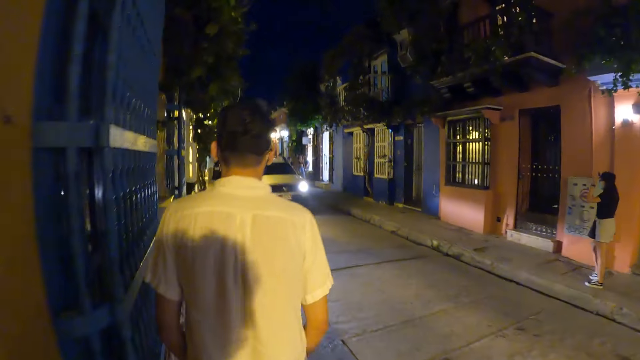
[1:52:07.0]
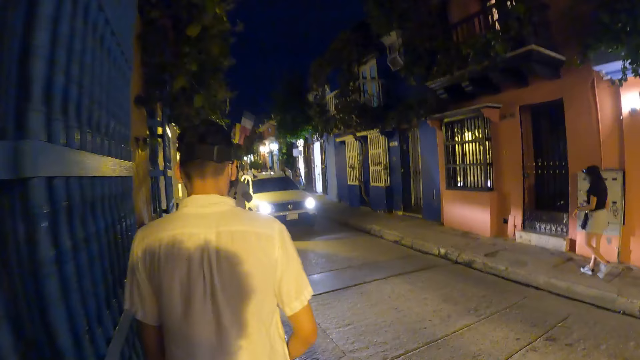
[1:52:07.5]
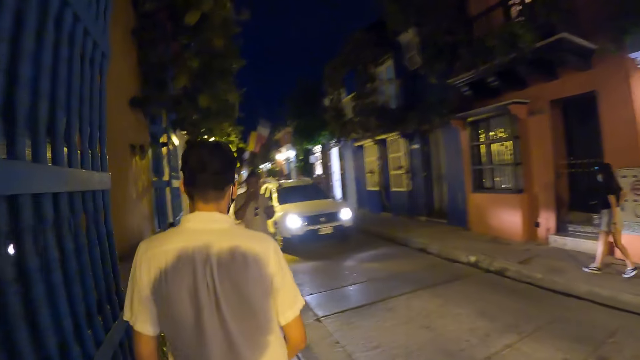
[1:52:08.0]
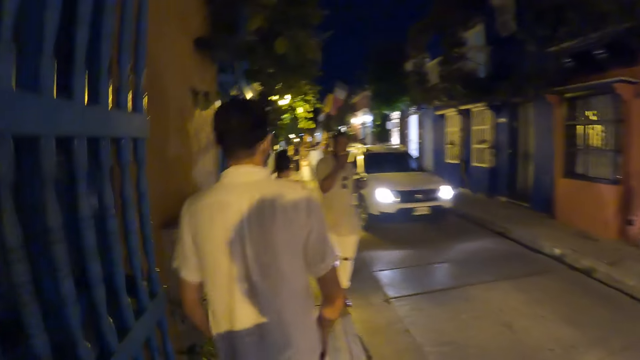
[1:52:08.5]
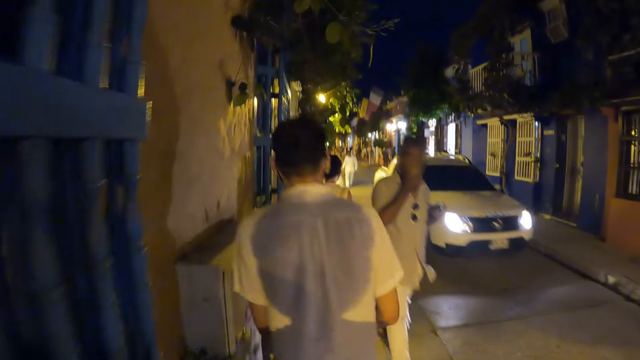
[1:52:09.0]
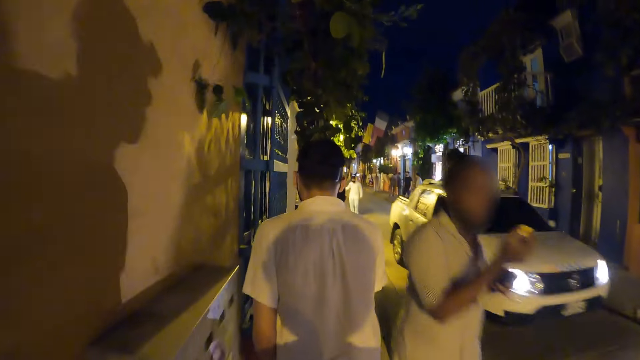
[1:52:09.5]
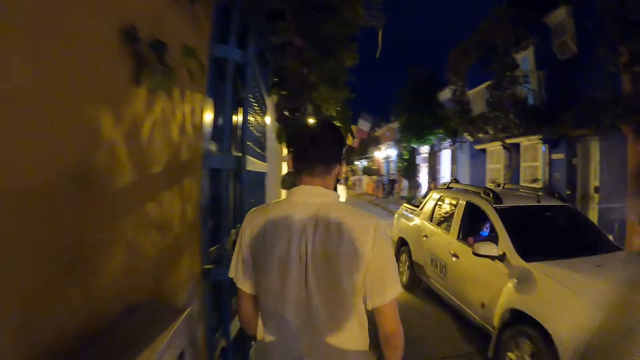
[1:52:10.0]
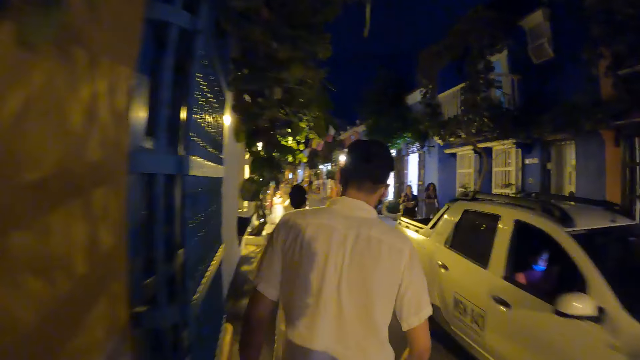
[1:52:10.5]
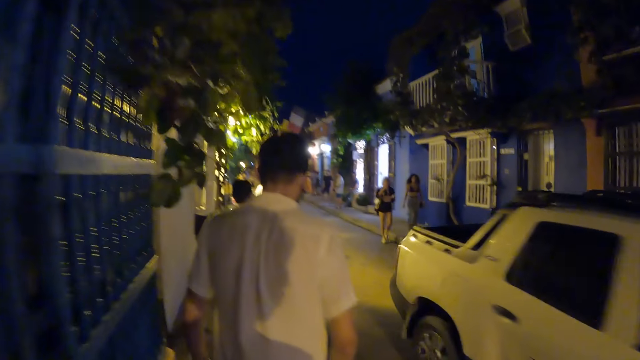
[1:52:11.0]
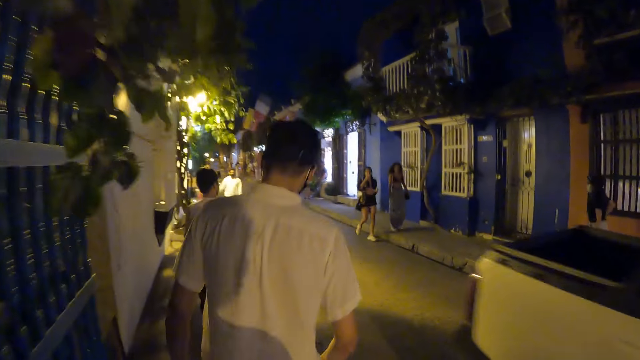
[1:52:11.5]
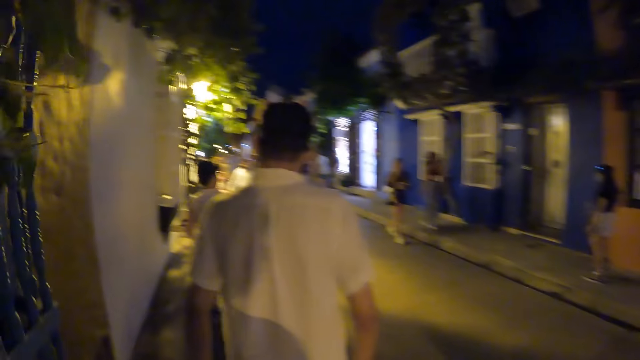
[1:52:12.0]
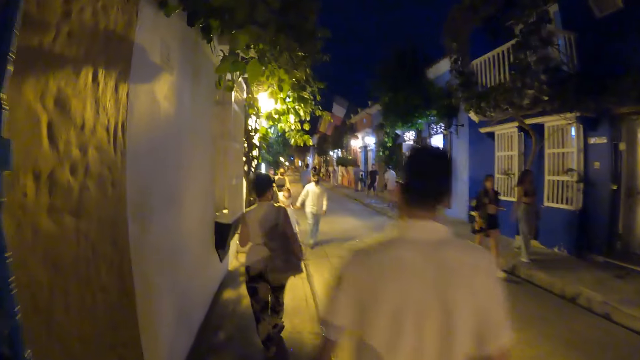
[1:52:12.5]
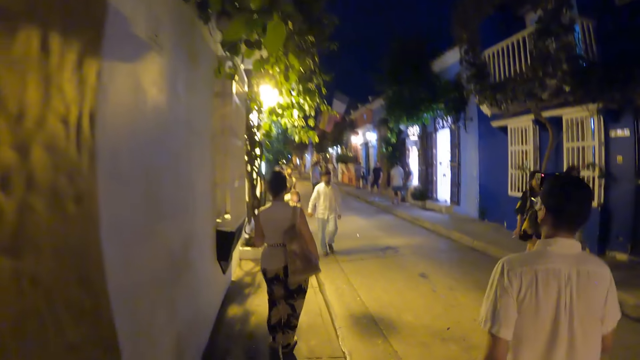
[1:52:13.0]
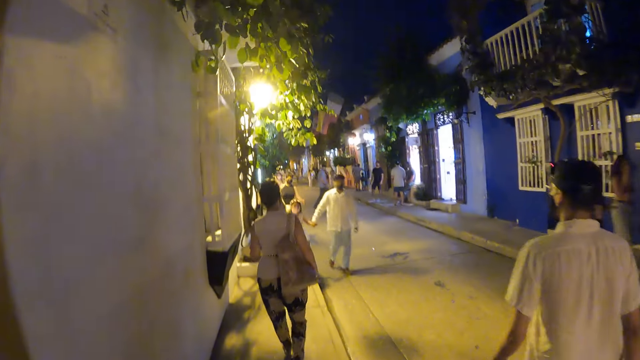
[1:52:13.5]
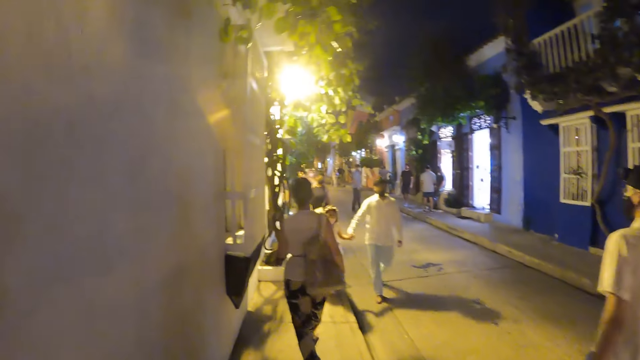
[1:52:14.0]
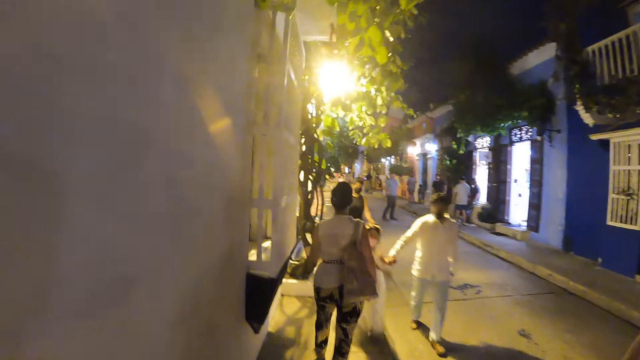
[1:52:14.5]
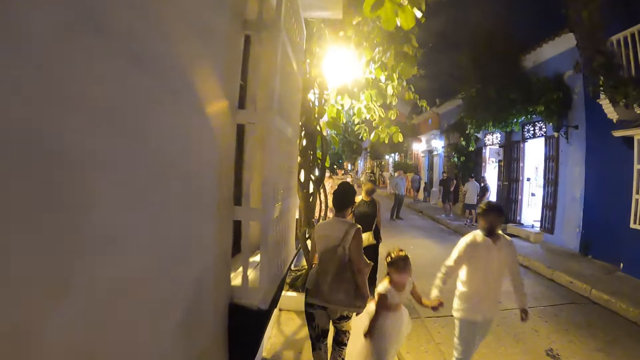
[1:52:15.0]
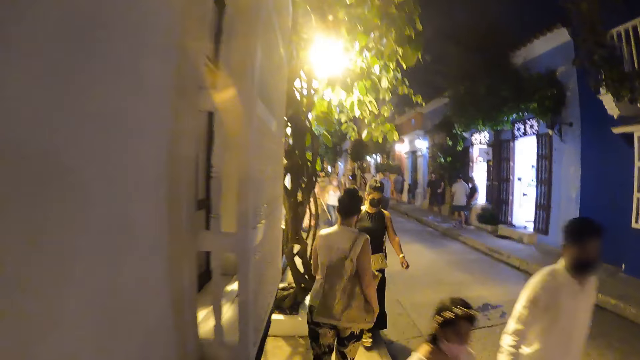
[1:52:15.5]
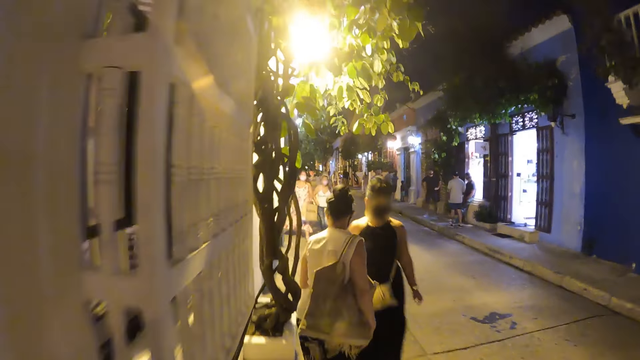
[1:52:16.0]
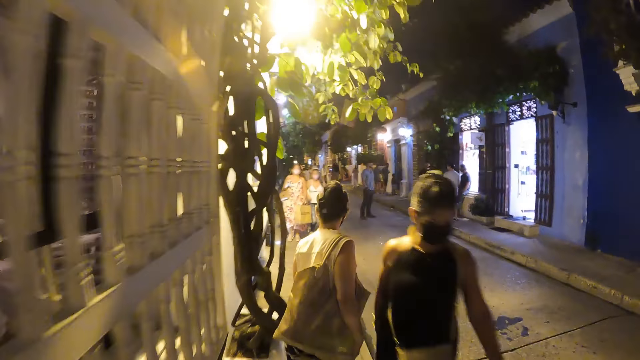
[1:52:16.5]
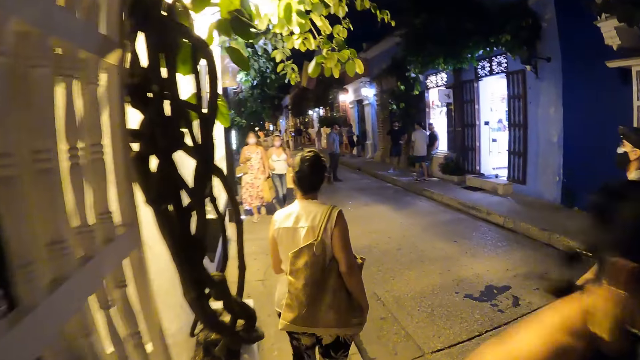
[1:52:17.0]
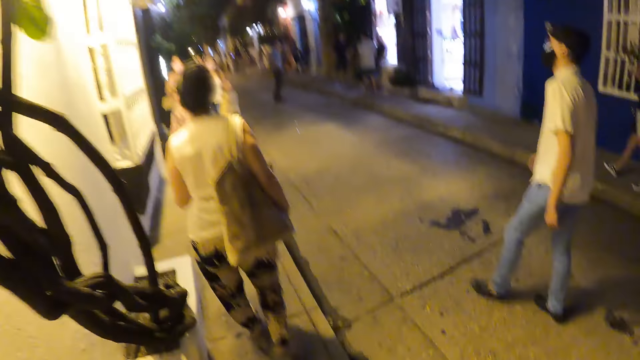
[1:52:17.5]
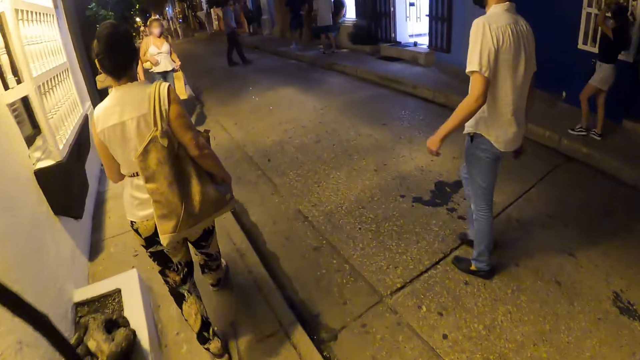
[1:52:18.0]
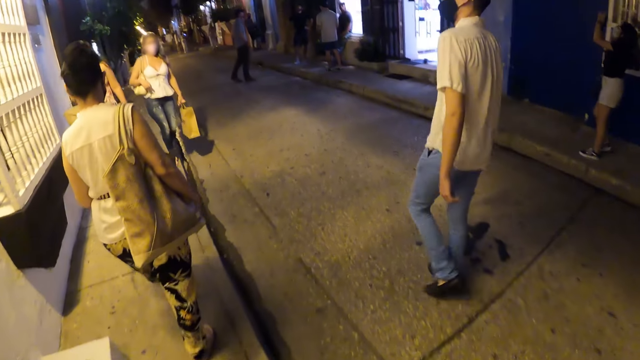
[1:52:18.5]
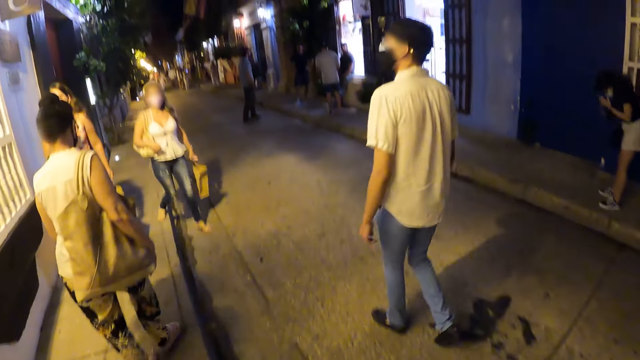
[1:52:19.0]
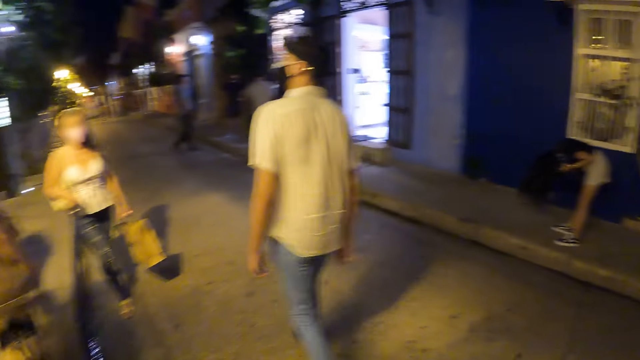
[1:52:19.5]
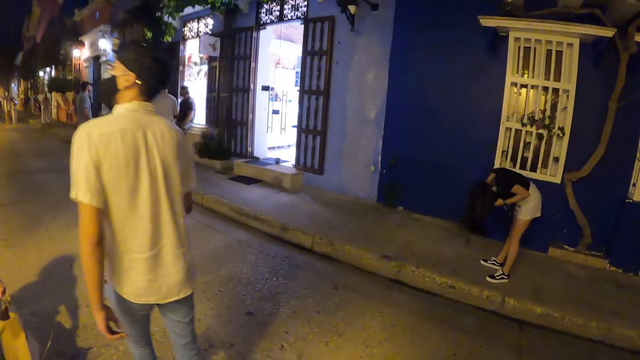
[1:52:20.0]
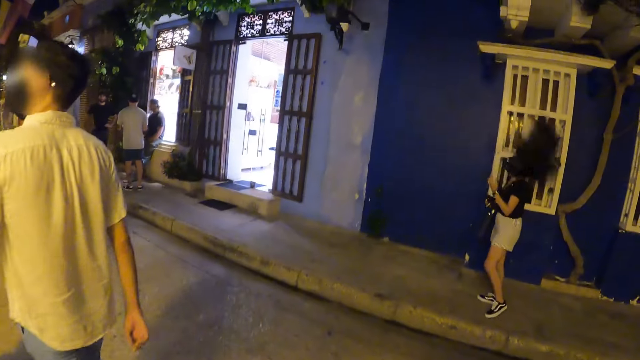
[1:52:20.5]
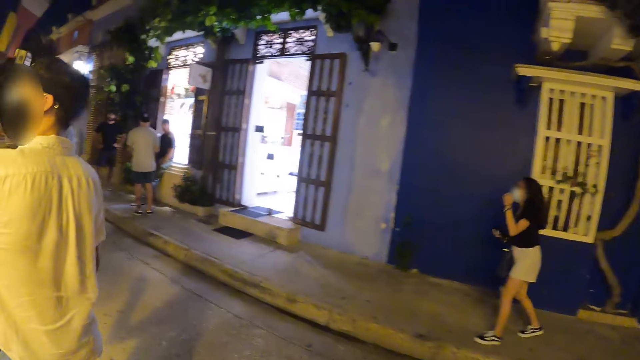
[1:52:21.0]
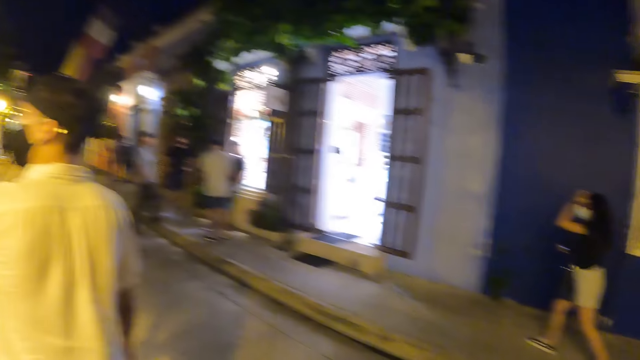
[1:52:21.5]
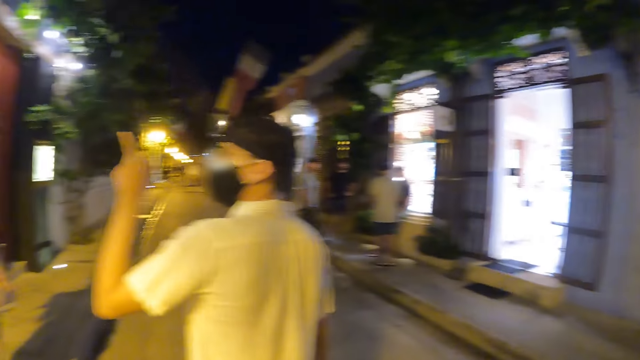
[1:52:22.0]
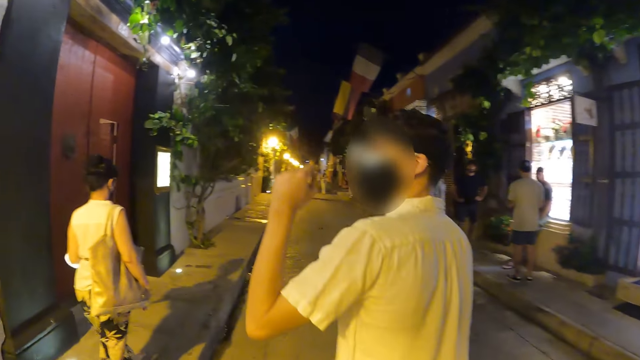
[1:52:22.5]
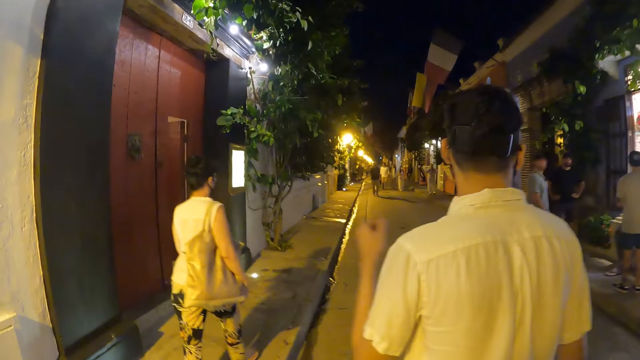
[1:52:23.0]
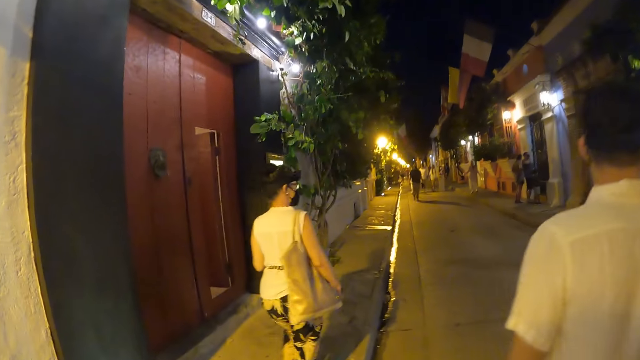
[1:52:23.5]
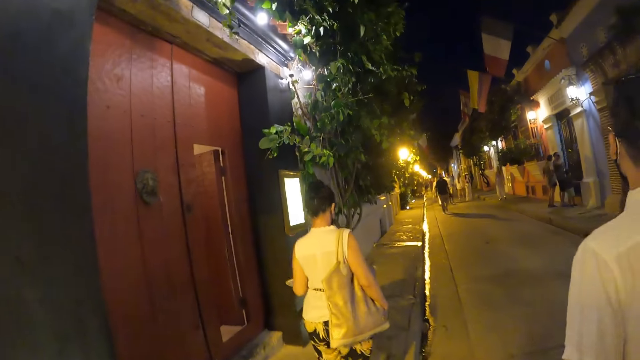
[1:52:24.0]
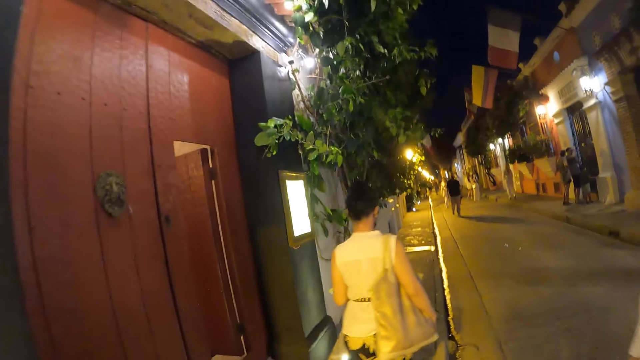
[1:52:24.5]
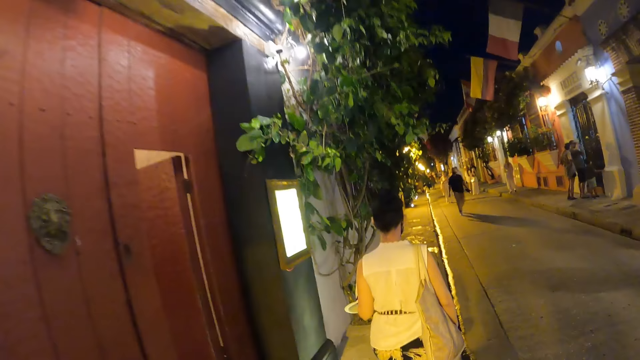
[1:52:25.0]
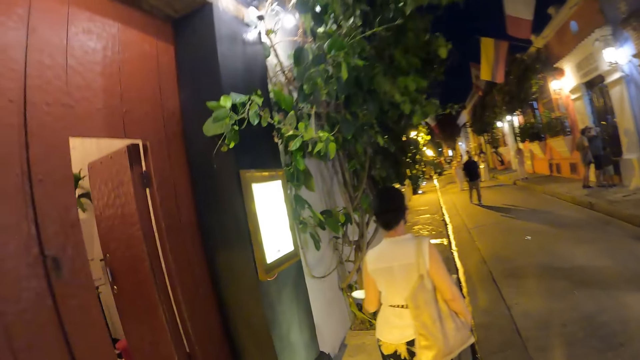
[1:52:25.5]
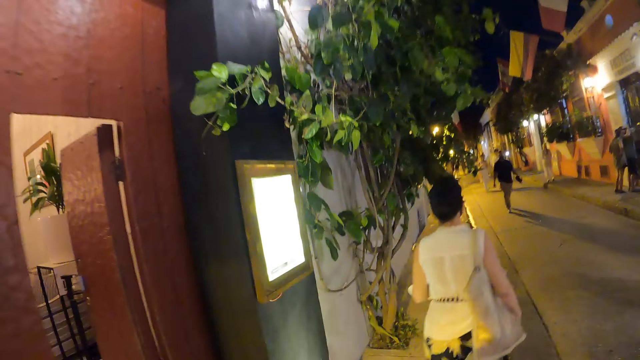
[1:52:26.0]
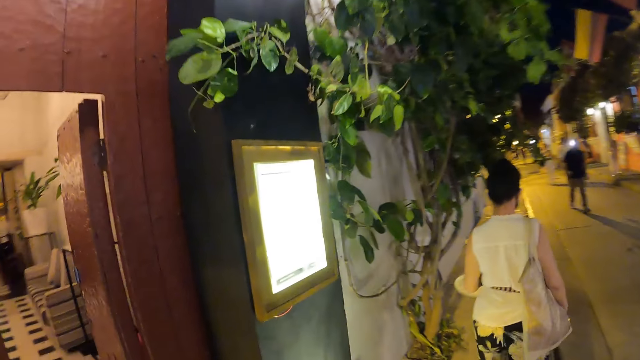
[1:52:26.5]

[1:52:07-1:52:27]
A white car drives past the camera wearer and the group of people. The woman removes the head camera with her hands. The woman adjusts her hair with her left hand.
